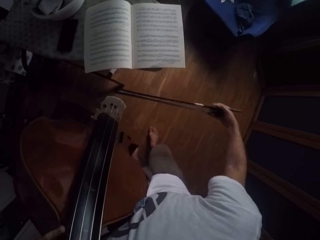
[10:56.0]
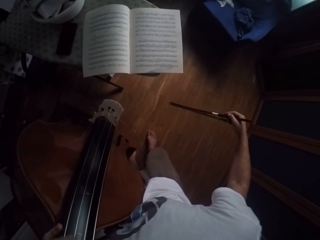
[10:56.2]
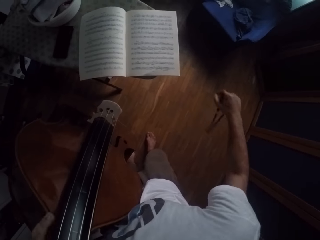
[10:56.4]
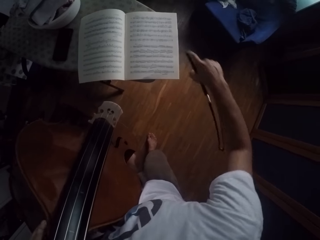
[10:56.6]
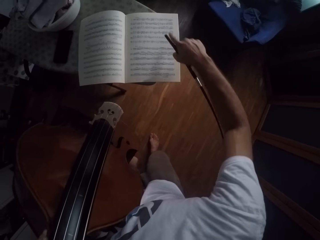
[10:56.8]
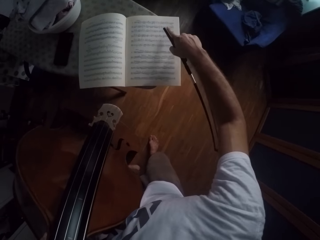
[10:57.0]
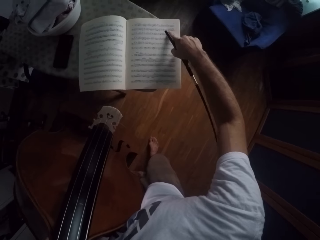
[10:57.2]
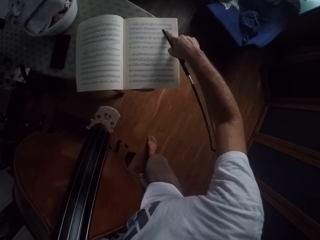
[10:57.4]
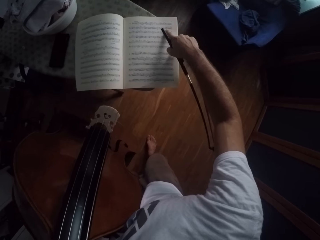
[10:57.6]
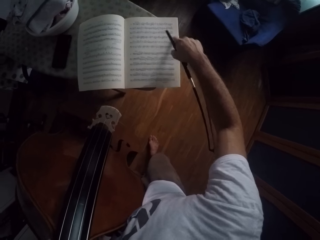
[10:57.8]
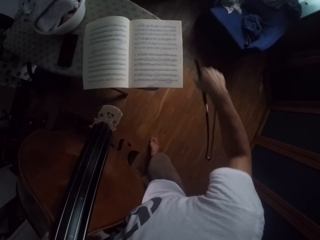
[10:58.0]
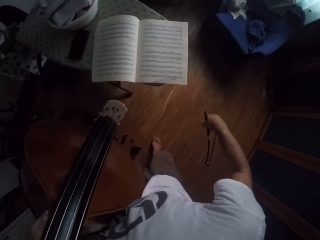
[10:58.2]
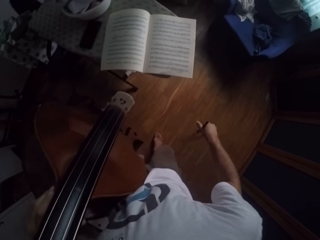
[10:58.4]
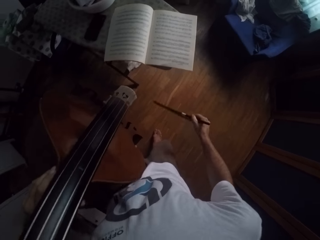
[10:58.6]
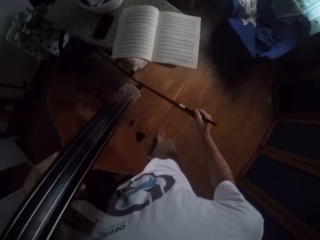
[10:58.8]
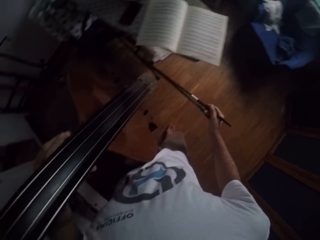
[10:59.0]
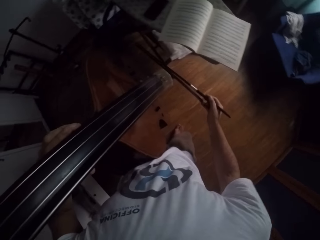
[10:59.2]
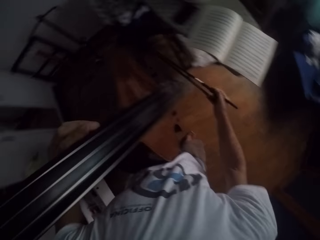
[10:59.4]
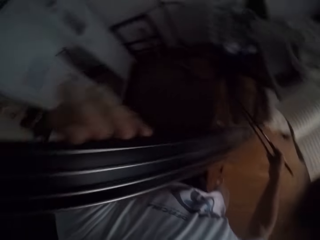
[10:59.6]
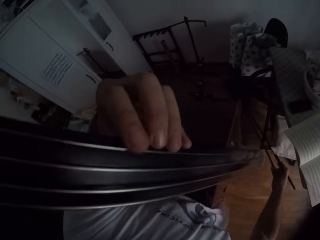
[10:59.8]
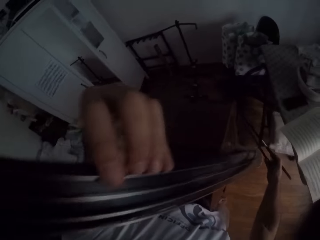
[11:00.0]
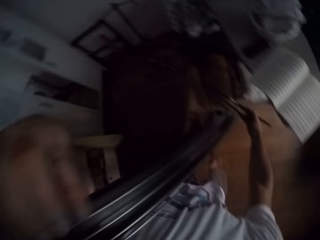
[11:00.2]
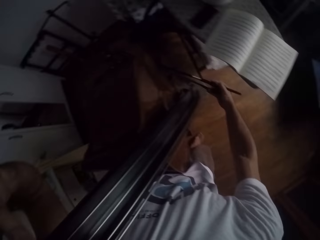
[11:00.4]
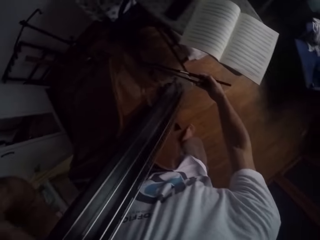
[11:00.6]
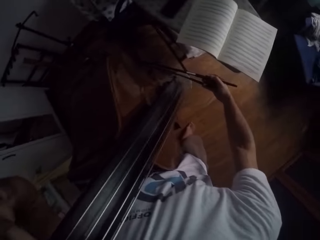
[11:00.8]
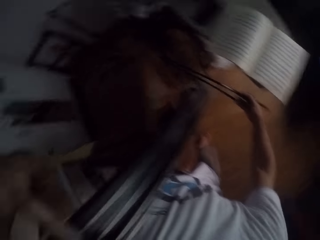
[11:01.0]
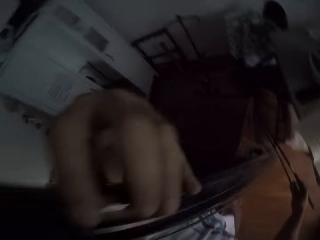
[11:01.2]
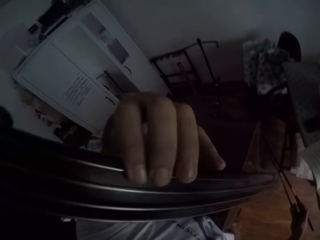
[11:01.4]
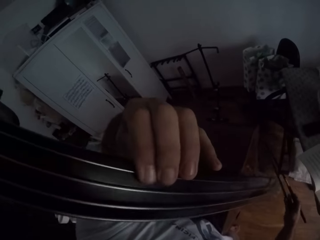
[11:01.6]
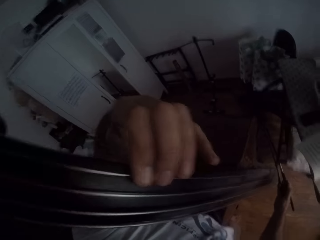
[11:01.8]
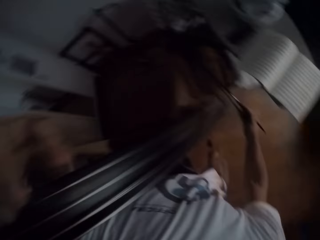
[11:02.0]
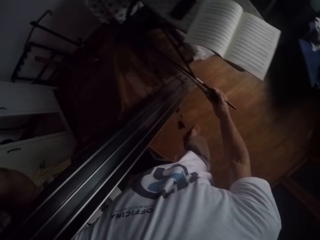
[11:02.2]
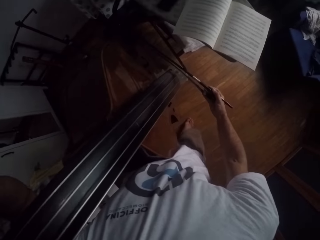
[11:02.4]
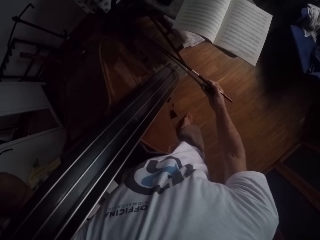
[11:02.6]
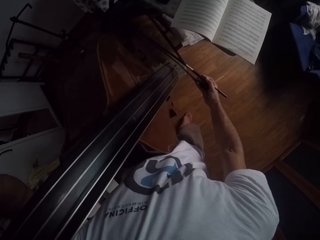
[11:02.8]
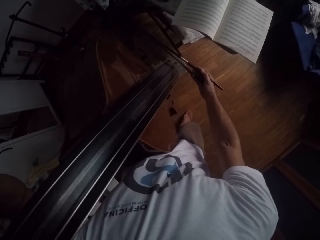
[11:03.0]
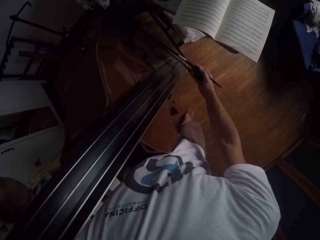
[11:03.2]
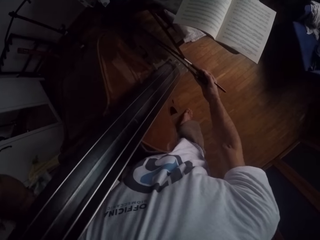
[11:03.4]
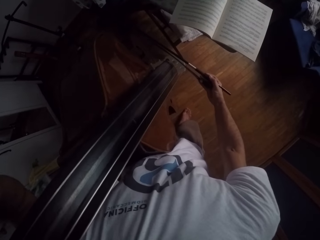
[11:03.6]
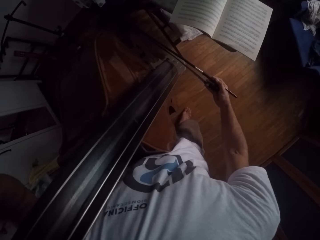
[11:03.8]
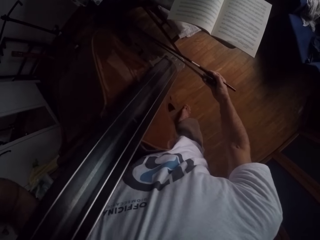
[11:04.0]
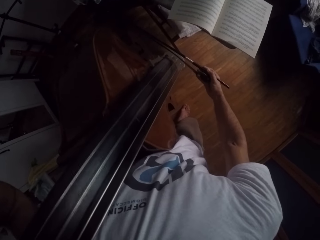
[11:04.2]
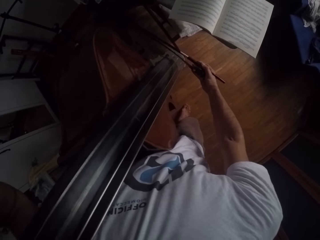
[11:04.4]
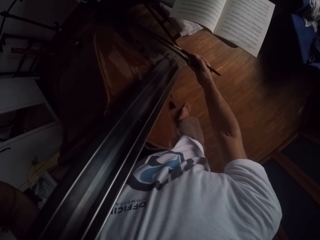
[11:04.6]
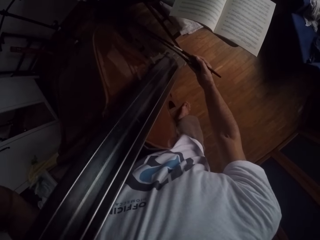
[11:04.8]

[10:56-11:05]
The camera wearer passes a right index finger on a hymn book. They read words from the book. They play a double bass in a room.

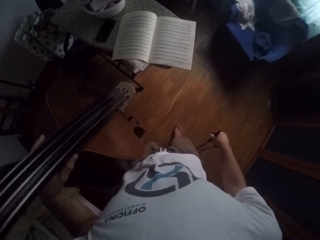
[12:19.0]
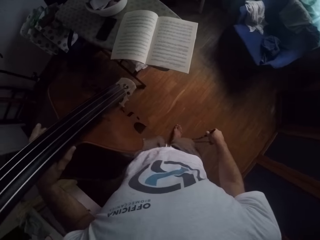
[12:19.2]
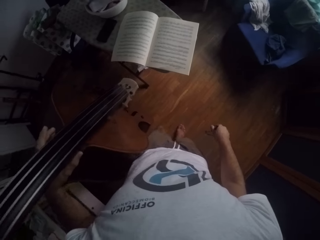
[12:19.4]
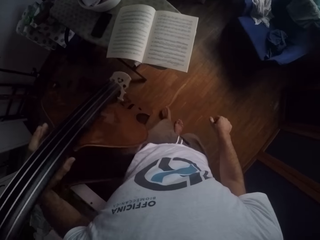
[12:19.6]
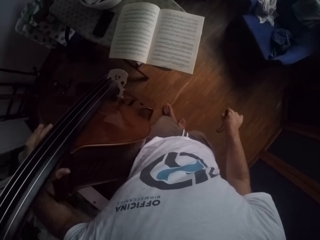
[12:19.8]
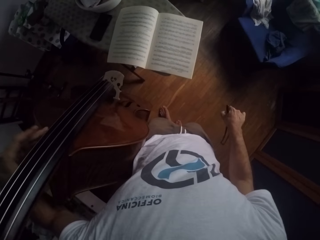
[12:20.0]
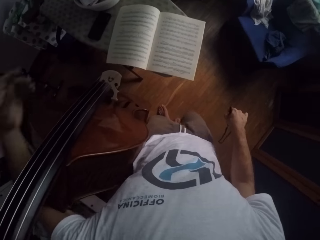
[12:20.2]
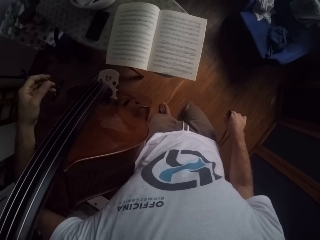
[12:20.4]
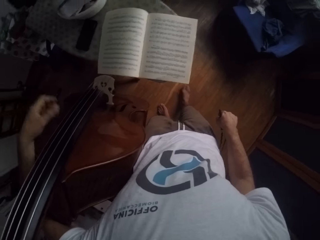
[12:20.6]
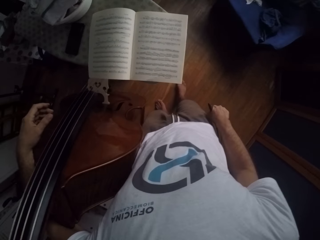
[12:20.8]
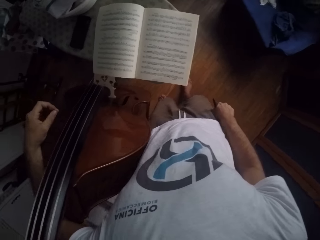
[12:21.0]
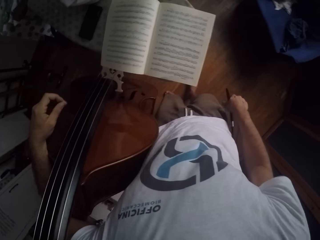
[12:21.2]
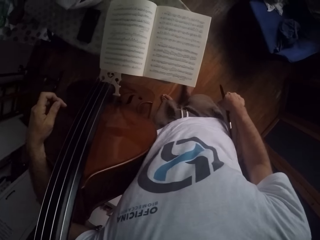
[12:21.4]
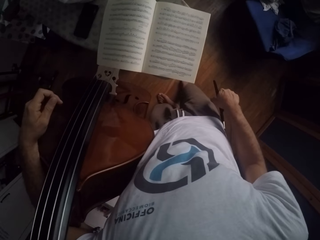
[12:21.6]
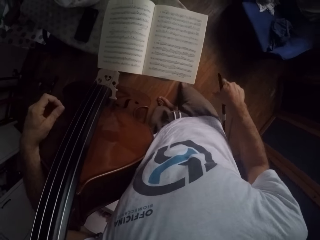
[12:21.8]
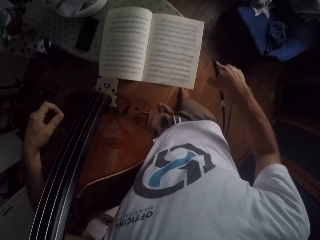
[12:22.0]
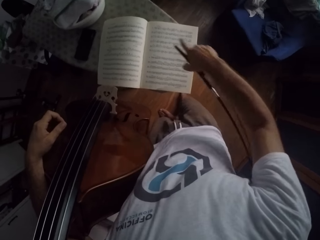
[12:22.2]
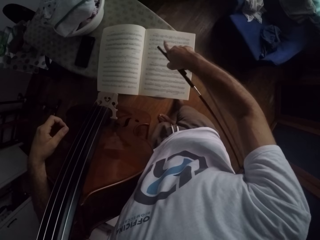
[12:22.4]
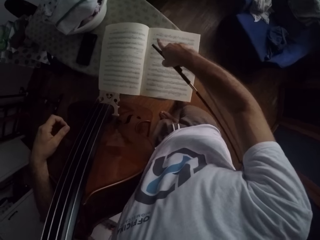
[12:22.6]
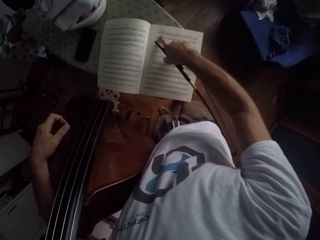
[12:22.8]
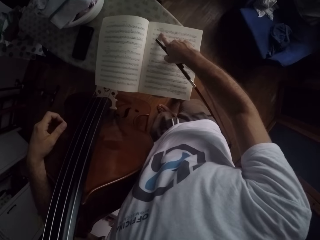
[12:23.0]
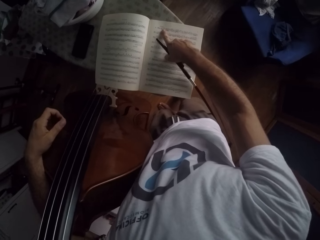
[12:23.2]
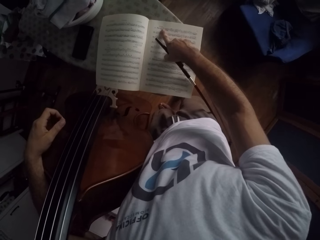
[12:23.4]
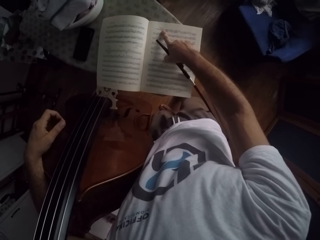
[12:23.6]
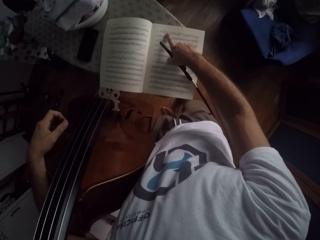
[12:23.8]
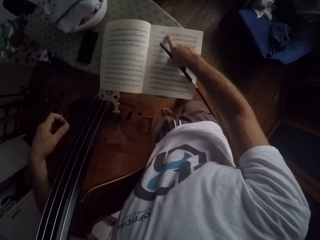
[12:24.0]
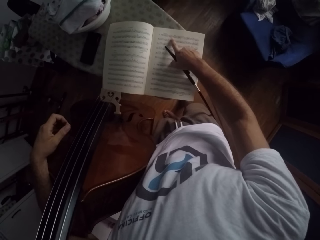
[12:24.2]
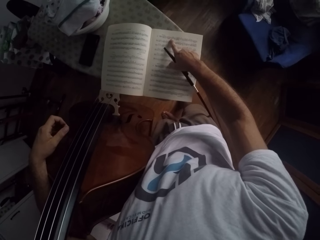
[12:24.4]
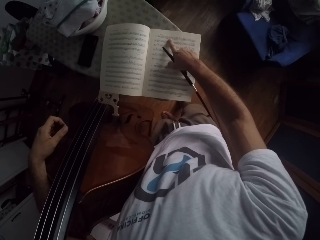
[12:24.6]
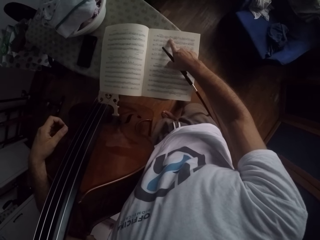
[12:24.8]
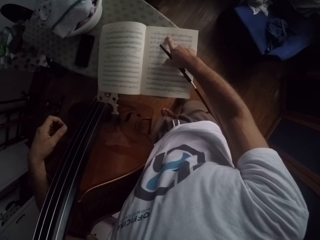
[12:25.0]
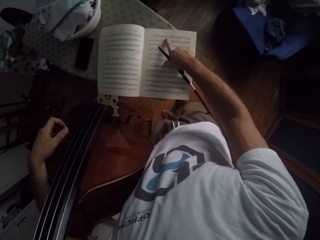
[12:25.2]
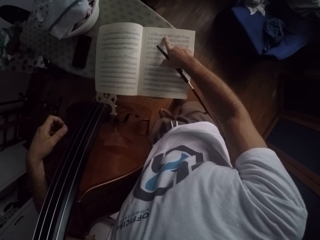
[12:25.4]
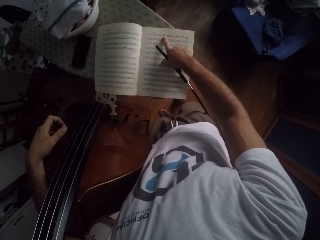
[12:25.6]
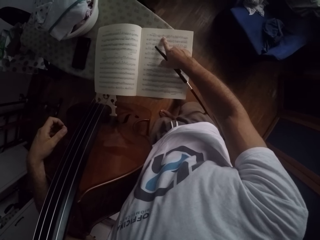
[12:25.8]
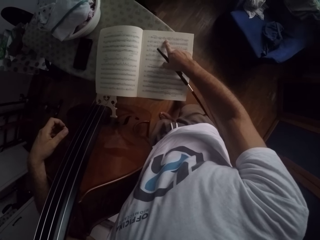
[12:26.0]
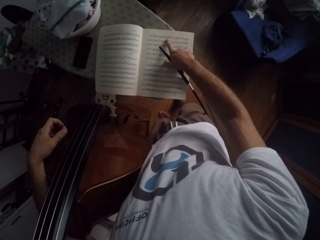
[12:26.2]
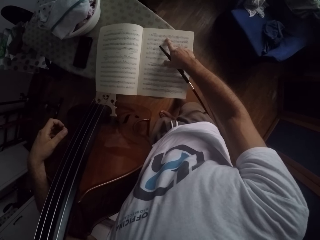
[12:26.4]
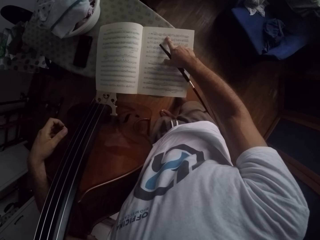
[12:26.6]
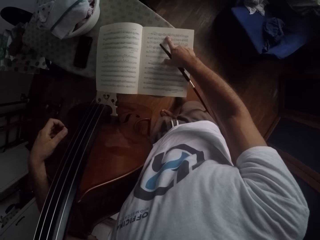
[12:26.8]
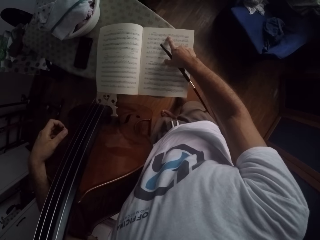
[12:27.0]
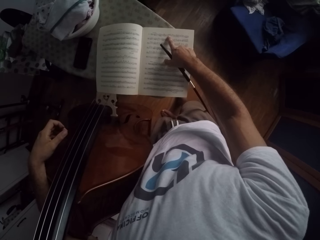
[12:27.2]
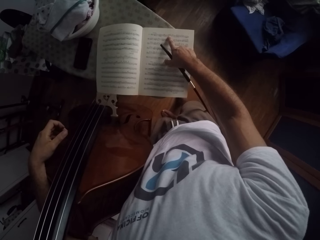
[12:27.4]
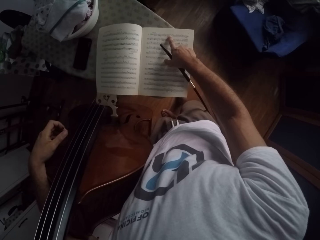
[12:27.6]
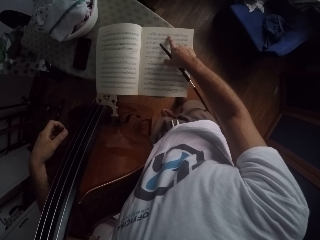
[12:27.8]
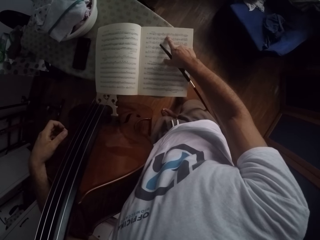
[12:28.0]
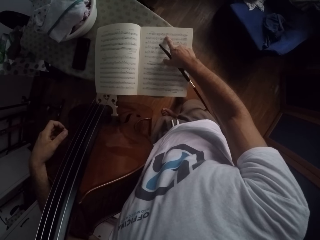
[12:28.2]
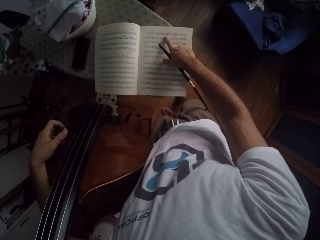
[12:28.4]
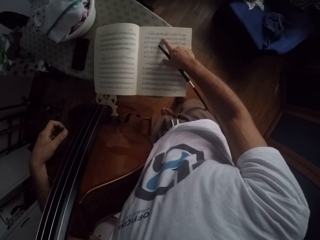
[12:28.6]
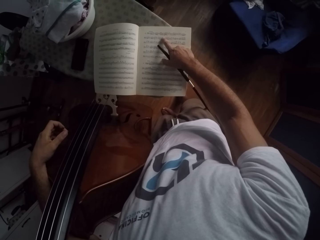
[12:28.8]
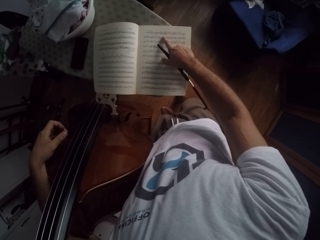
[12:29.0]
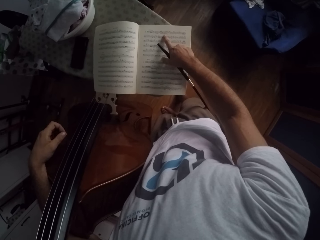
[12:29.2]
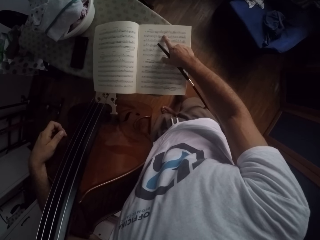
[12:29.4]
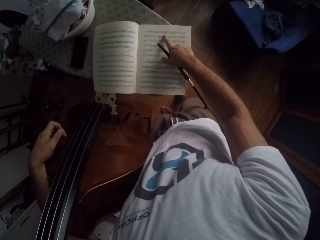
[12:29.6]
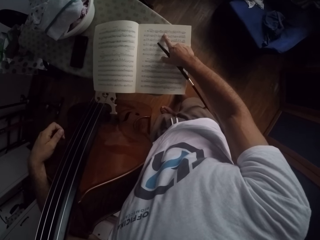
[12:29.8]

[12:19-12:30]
The camera wearer stands in a room. They pass a right index finger on a hymn book. They read words from the book.
